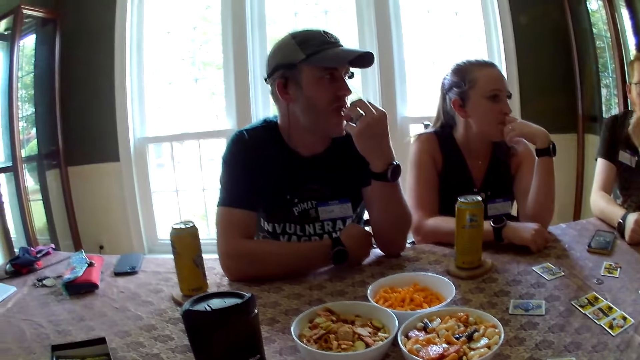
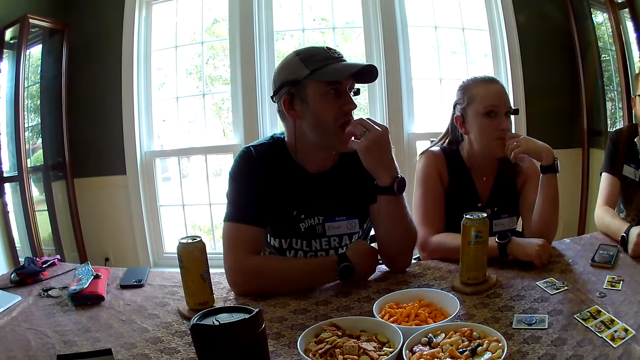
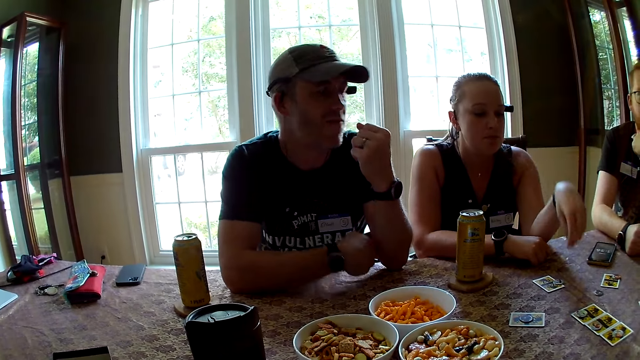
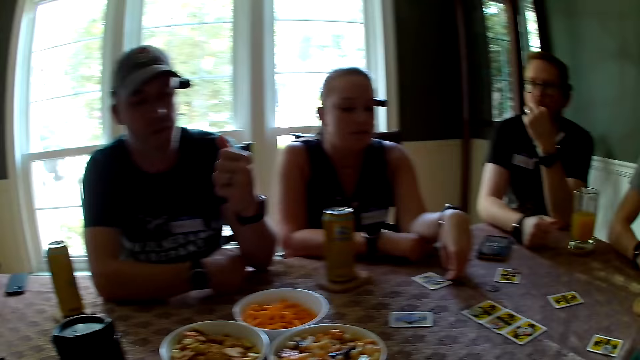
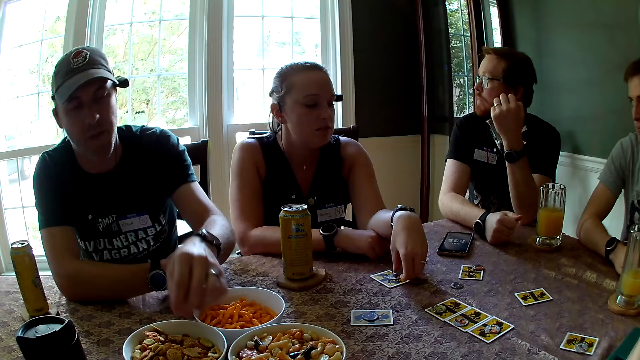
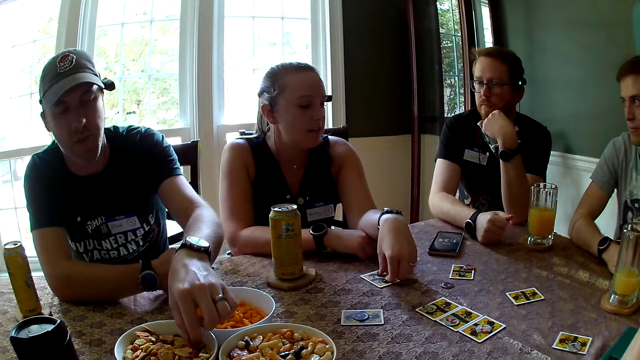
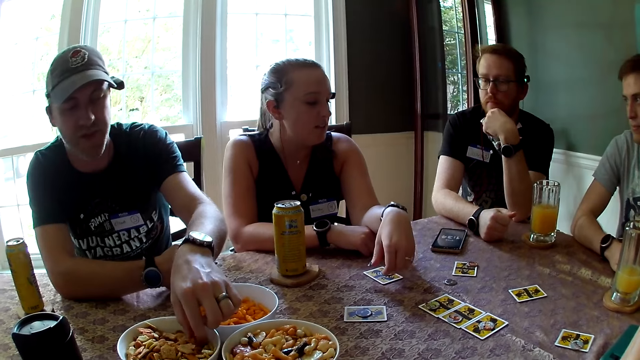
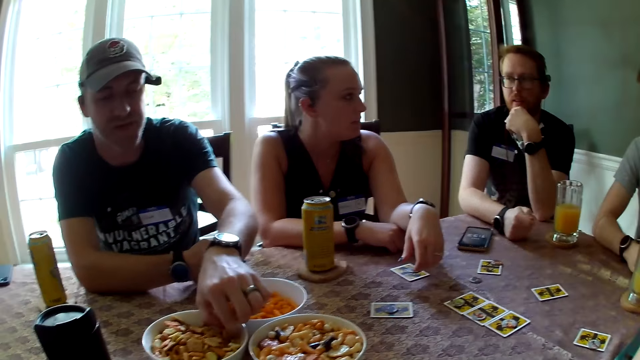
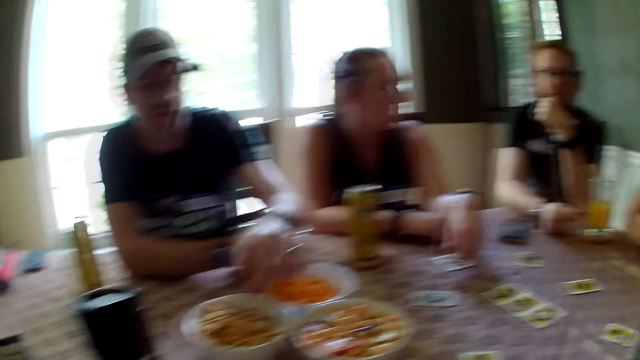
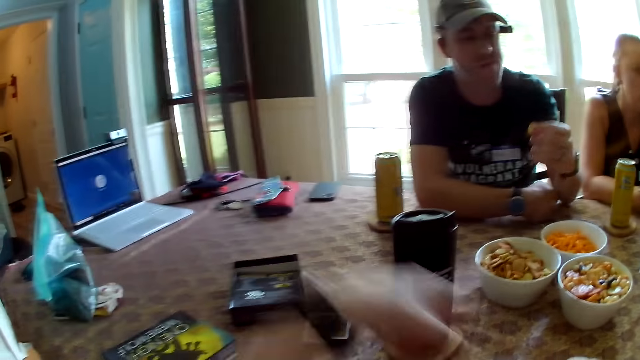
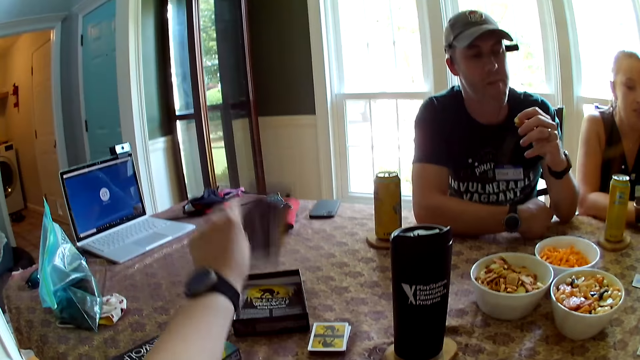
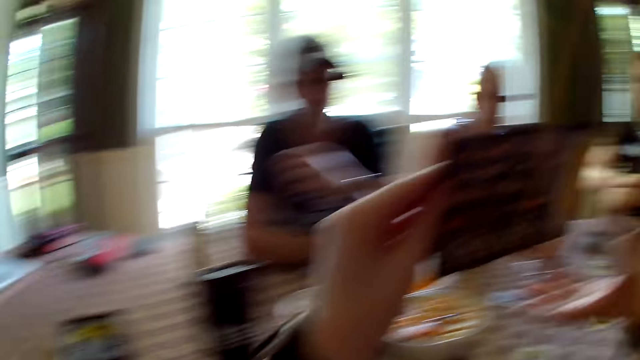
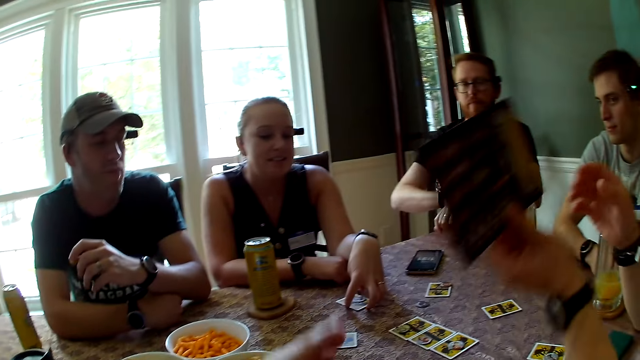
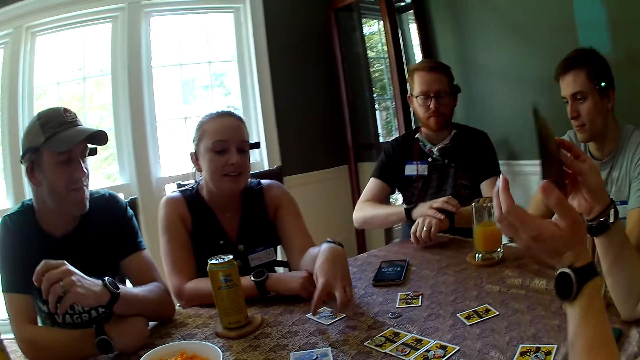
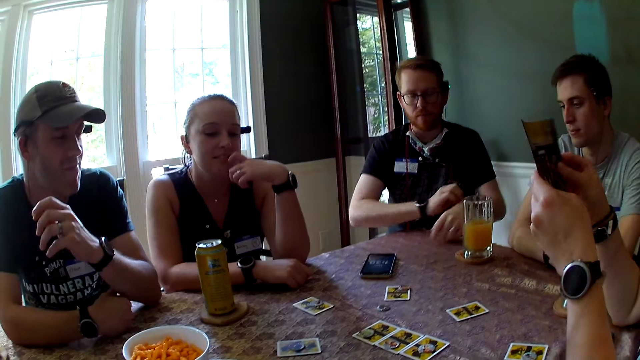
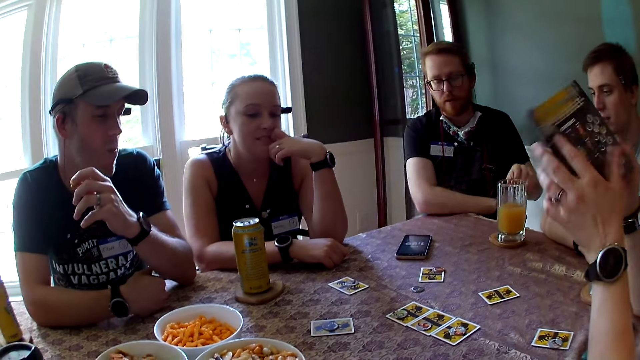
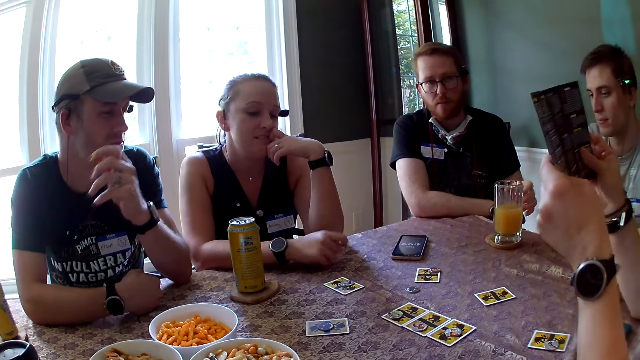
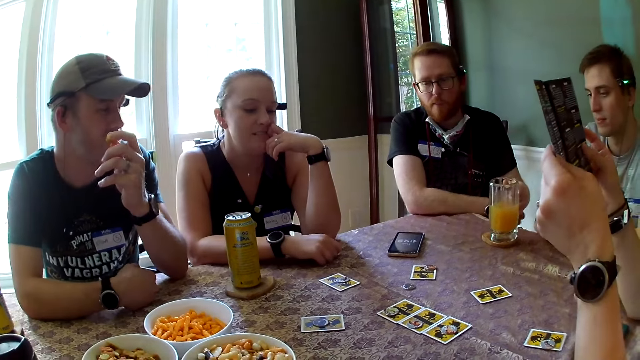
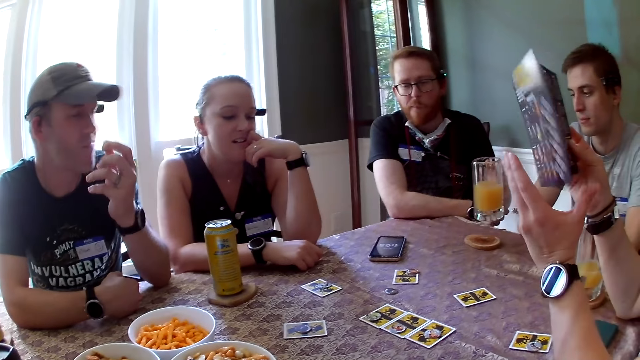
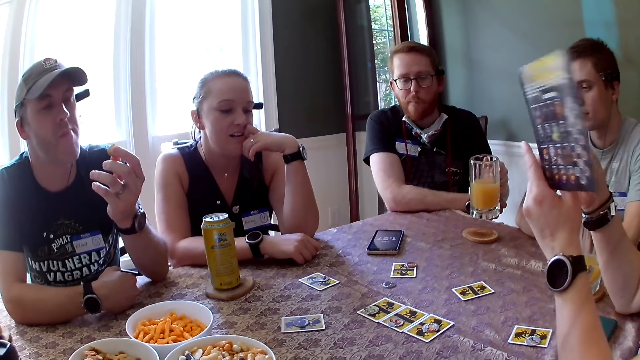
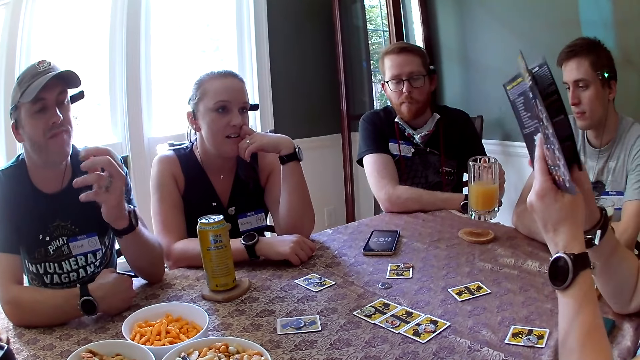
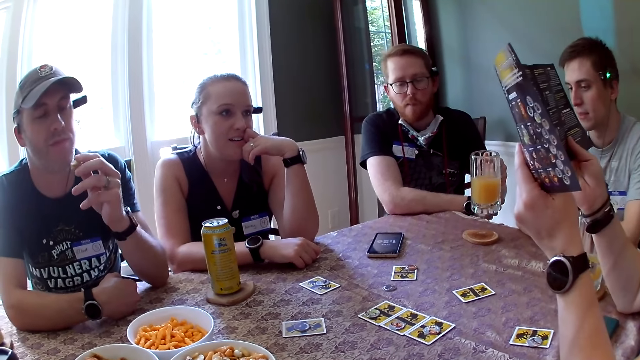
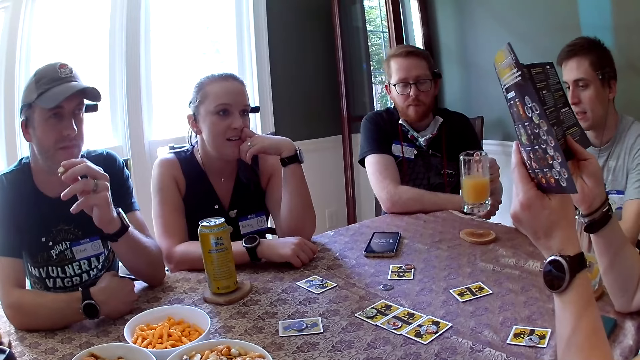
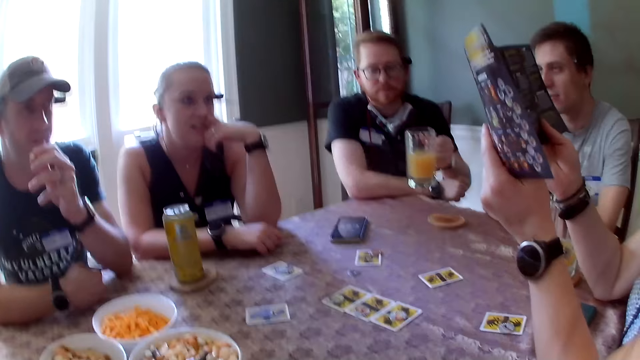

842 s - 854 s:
The camera wearer looks at a man. The man eats the biscuits in his left hand. A woman touches the token on the card on the table with her right hand. The man takes biscuits from the plate with his left hand. The camera wearer takes a book or booklet from a box of tokens on the table with her left hand. She passes the book in her left hand to another woman. The first woman touches the card on the table with her right hand. The other woman holds the book with her two hands. Another man picks the glass cup from the coaster on the table with his left hand. The other woman goes through the booklet.

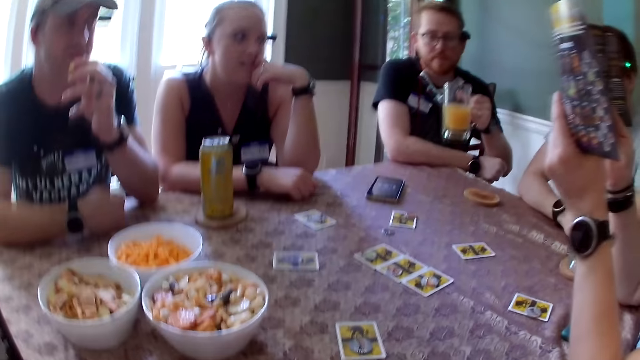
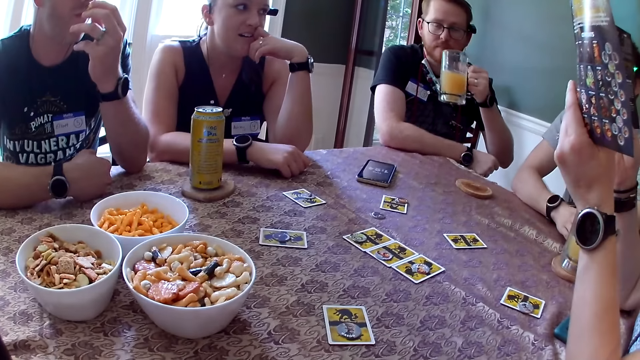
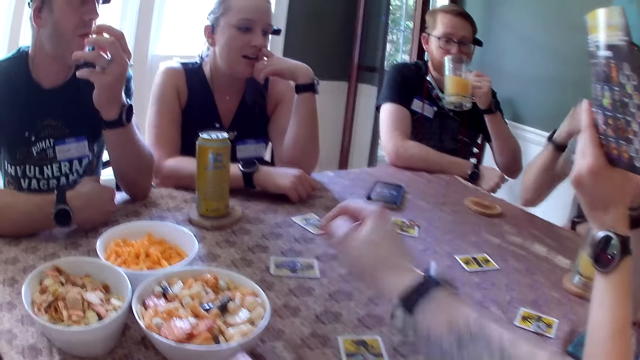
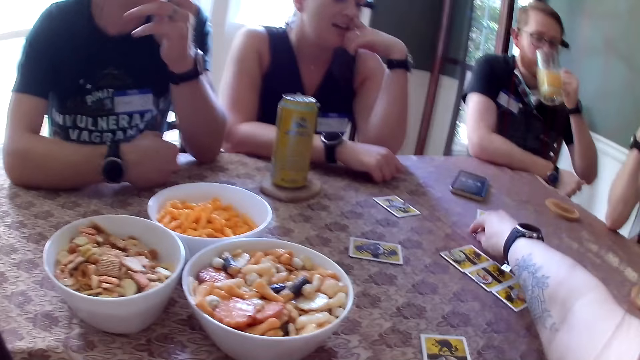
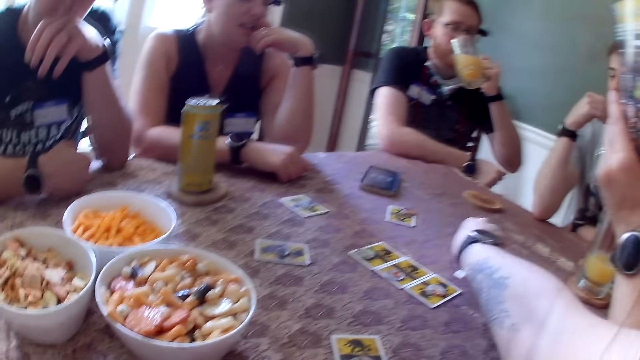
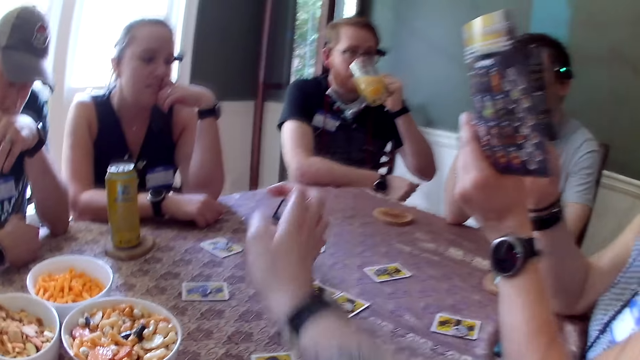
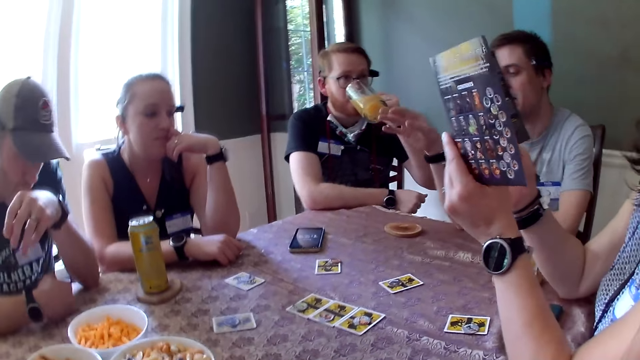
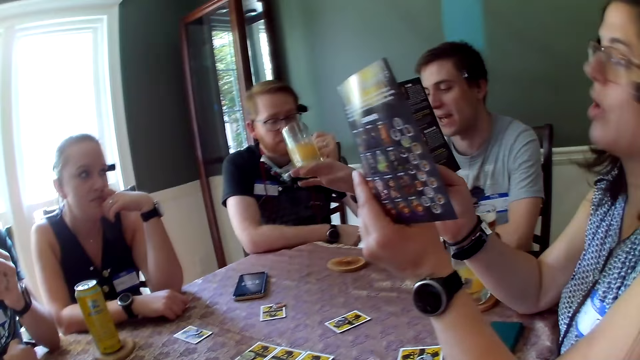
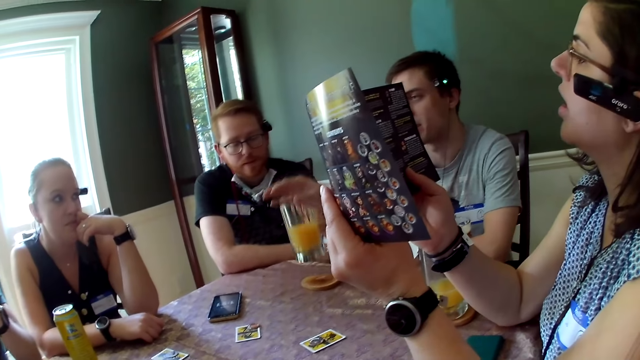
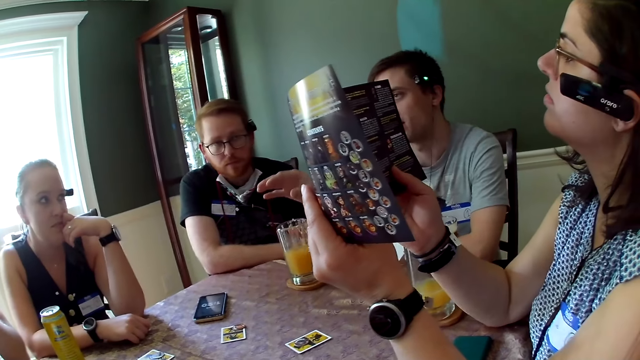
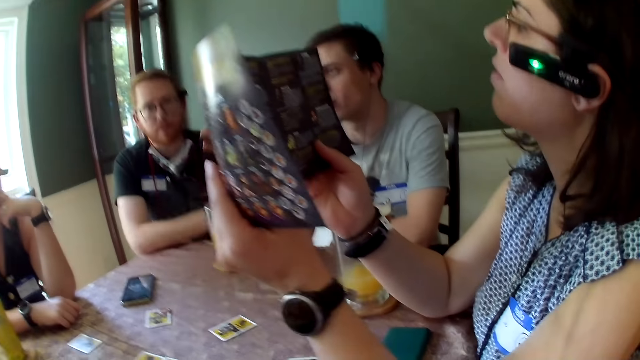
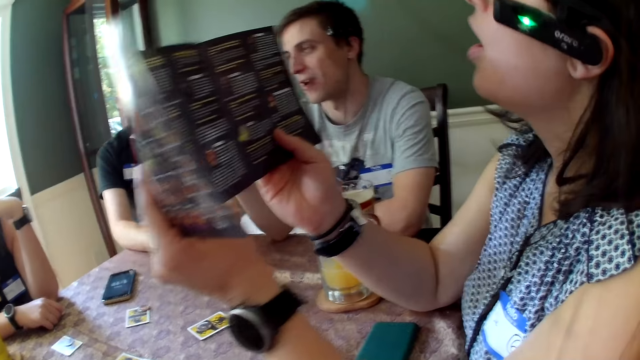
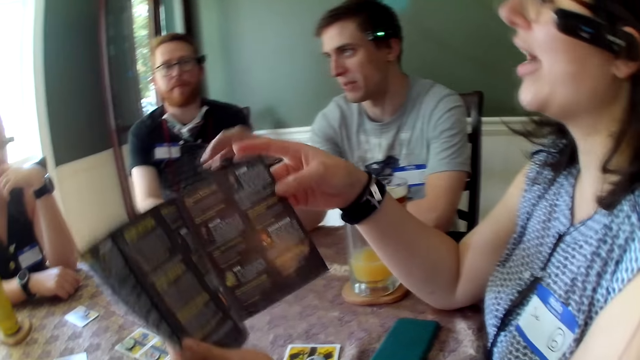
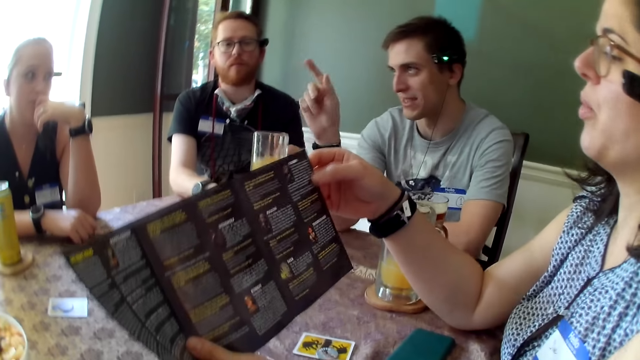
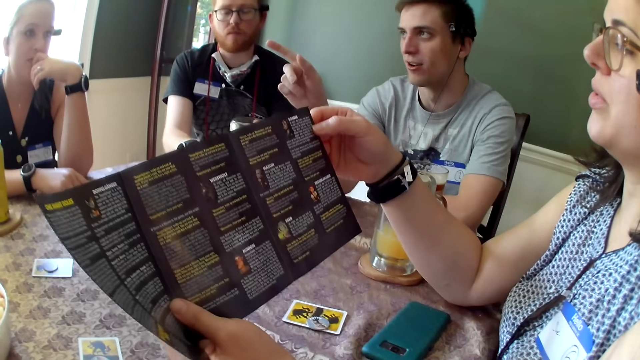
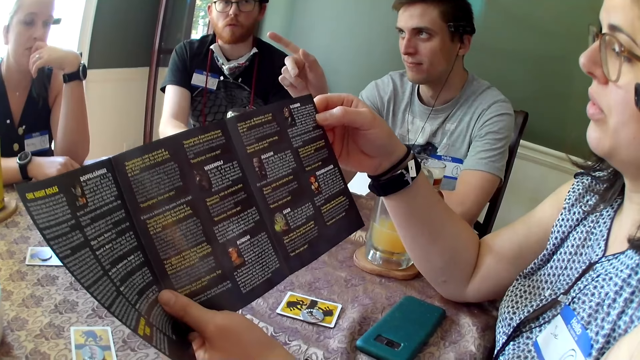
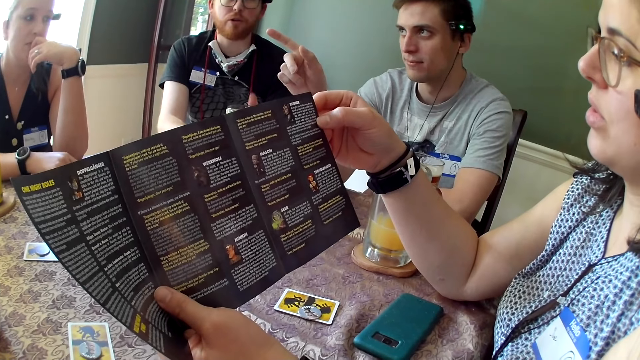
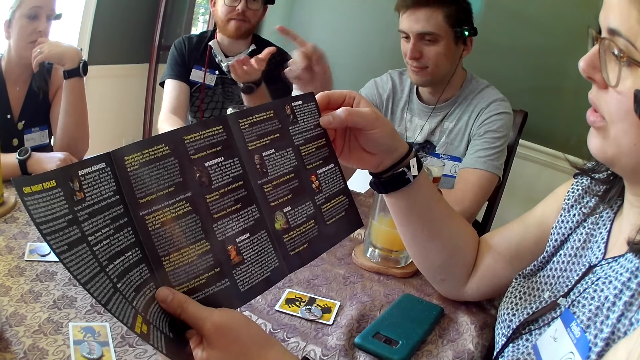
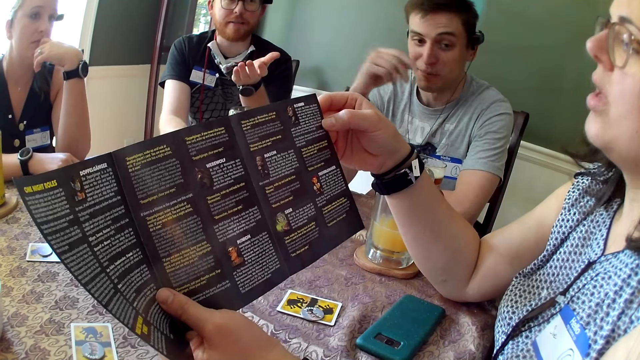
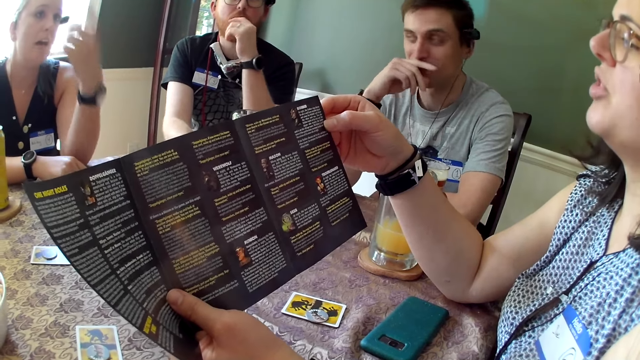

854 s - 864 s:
A man drinks juice from the glass cup in his left hand. The camera wearer touches the chip on the table. She picks a token from the table with her right hand and places the token on the card on the table with her right hand. Another man wipes the nose. A third man interacts with the group. The first man places the glass cup on the coaster on the table with his left hand. The first man adjusts the glass cup and the coaster with his two hands. The camera wearer looks at the booklet. The first man interacts with the group.
